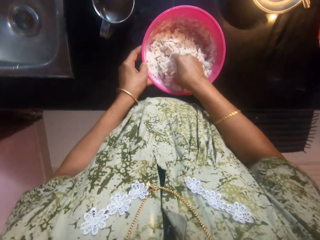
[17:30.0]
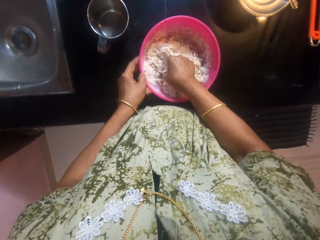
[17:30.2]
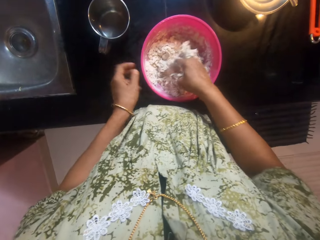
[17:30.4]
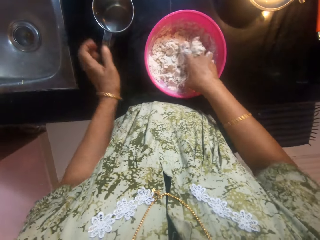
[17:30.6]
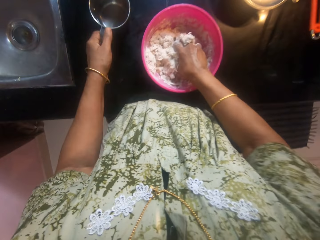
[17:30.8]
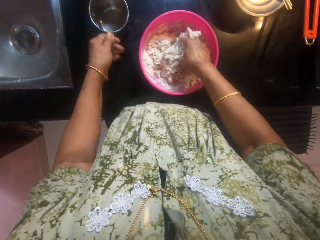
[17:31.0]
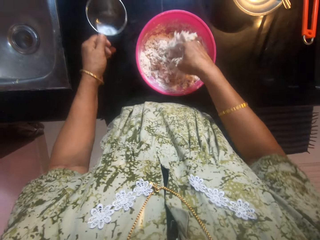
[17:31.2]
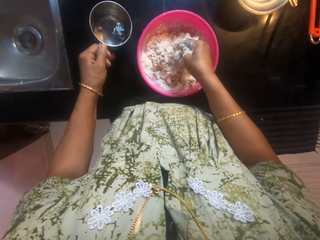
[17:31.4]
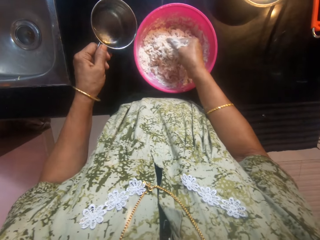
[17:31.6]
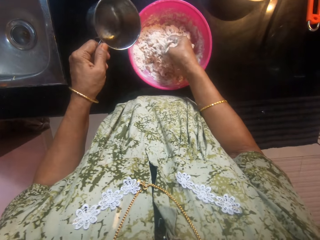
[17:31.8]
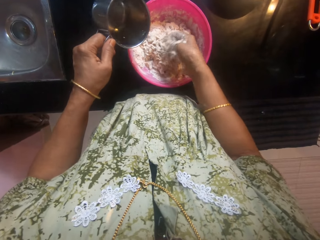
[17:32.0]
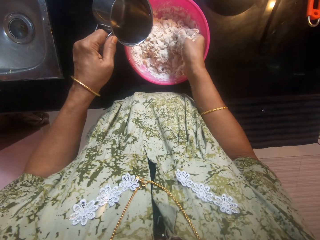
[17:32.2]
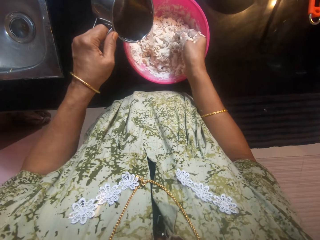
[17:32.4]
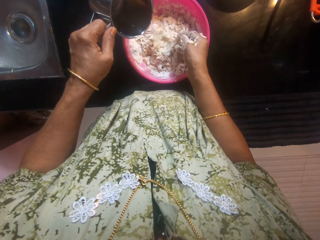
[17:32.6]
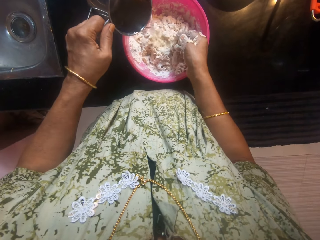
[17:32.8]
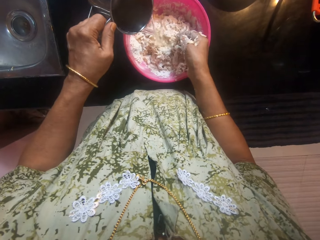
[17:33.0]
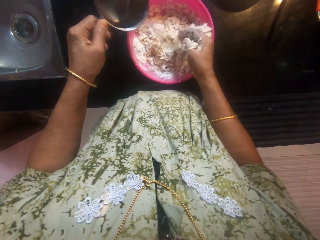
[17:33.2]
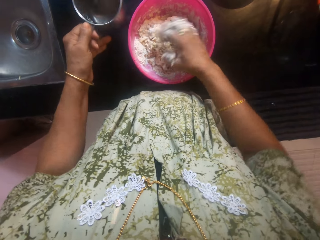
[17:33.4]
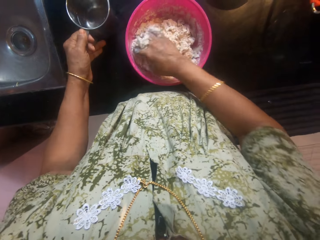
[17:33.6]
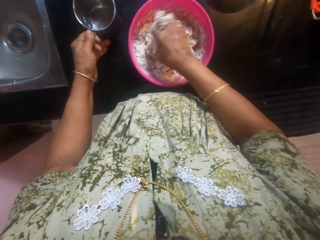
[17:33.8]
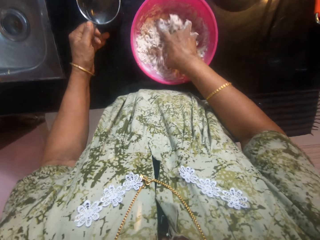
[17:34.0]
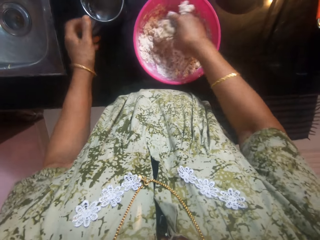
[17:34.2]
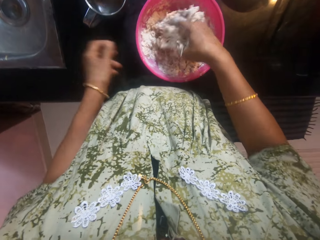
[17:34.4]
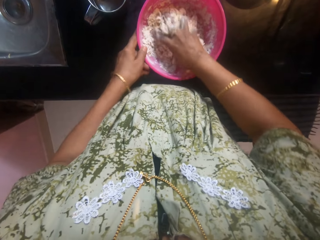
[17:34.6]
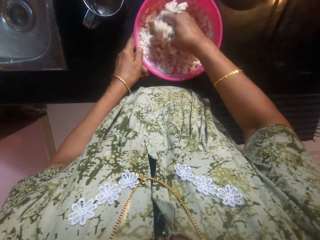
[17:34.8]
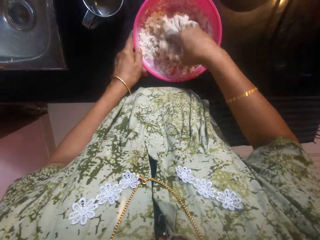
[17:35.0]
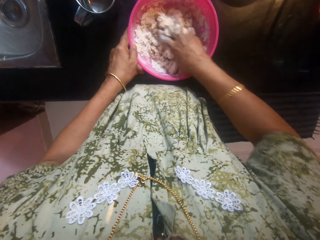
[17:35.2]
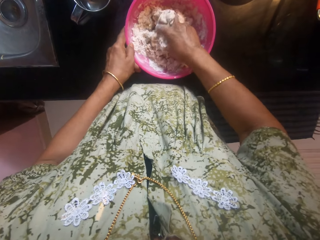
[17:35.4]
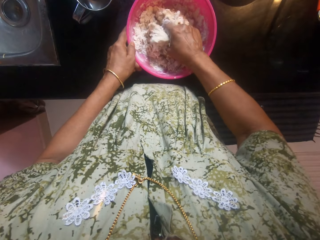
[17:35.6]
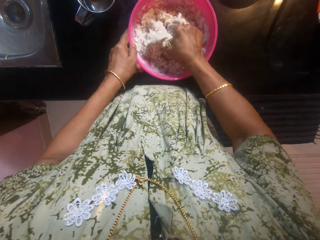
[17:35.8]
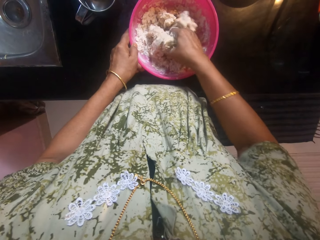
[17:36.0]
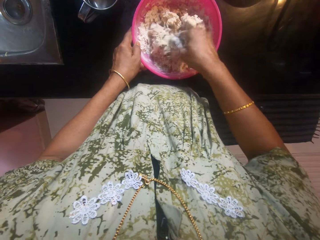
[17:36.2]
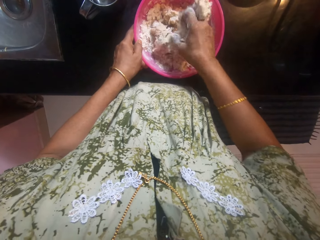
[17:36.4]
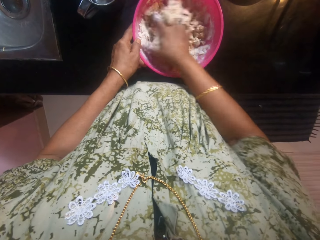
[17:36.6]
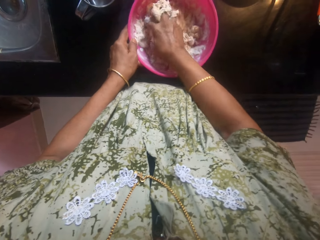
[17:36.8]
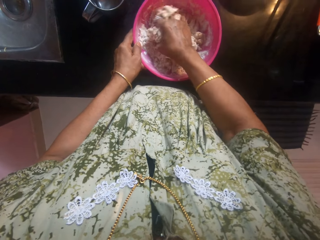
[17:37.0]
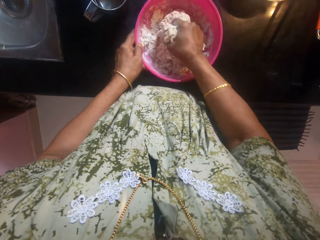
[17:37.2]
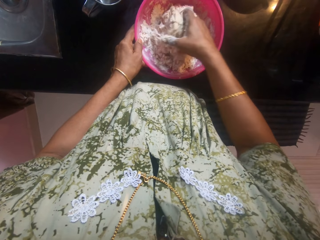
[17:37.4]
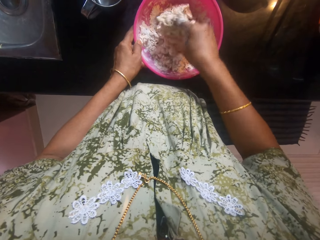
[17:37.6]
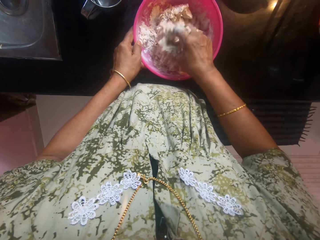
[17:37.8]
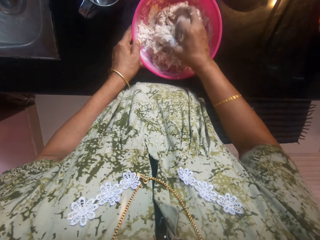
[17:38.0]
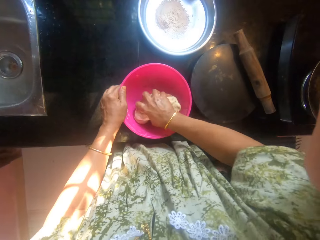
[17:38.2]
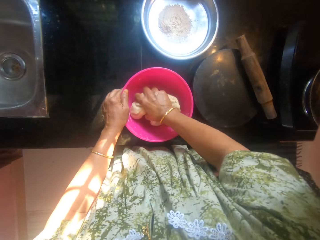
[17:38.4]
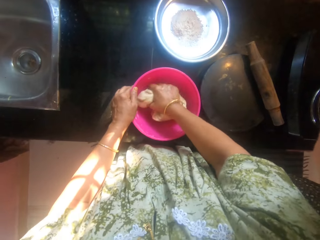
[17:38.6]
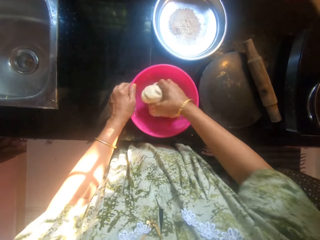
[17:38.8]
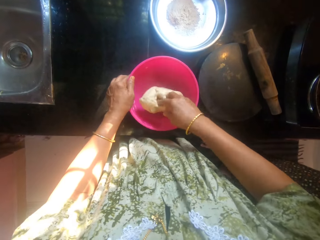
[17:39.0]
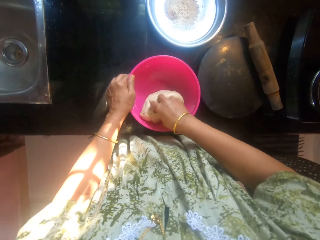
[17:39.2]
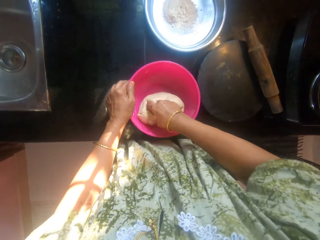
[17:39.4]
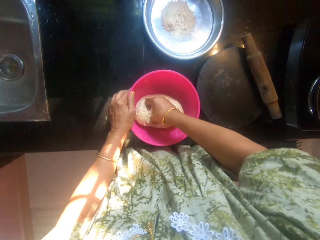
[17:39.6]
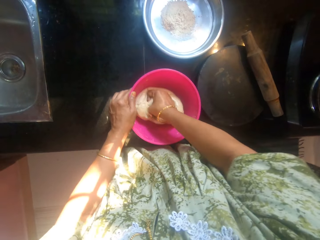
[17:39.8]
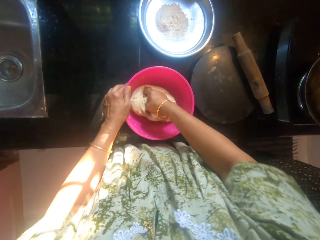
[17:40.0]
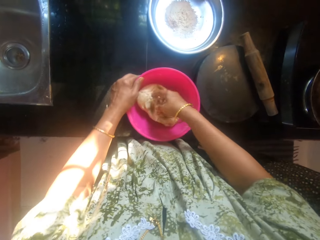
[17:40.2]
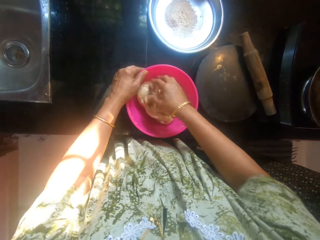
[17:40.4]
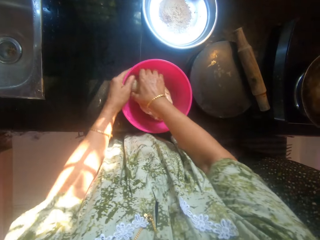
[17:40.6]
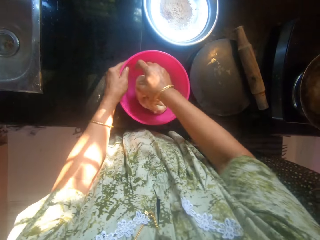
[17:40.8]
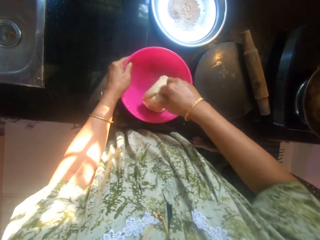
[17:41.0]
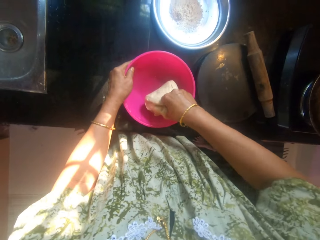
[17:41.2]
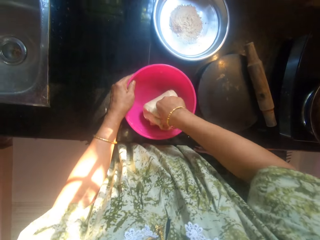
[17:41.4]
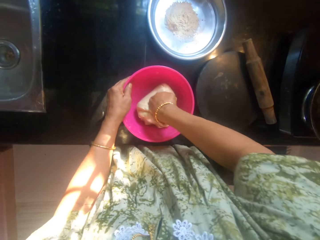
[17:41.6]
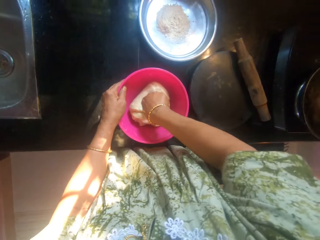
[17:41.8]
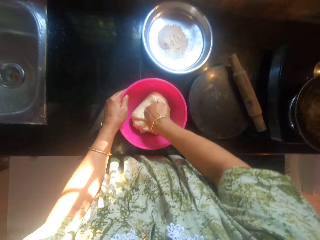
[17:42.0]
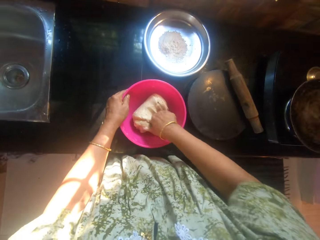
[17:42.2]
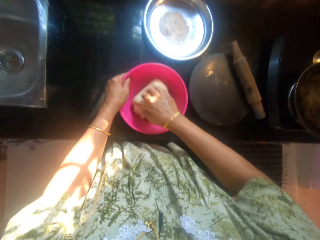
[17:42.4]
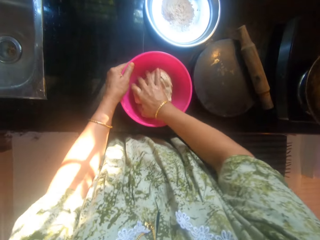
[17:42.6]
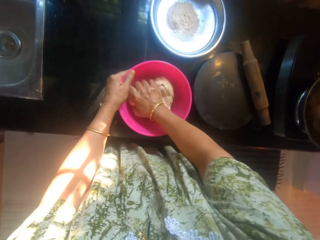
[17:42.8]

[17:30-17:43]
The camera wearer picks up the cup of water from the table. She pours water from the cup inside the bowl. She stirs the flour in the bowl with her hands. She kneads dough with her hands in the bowl.

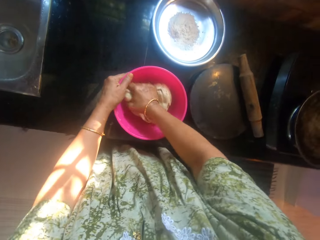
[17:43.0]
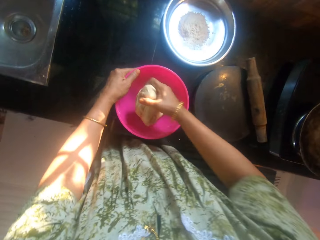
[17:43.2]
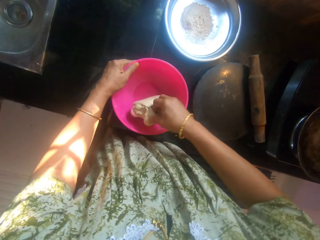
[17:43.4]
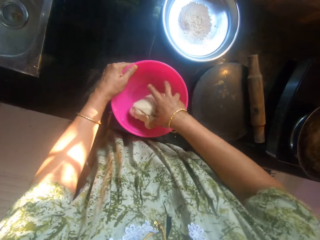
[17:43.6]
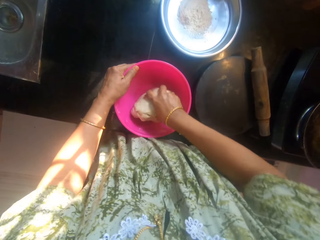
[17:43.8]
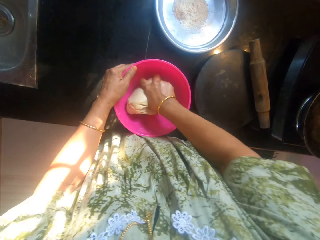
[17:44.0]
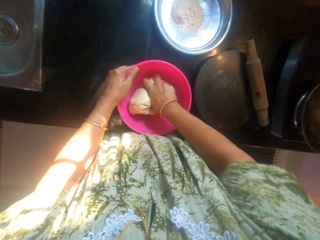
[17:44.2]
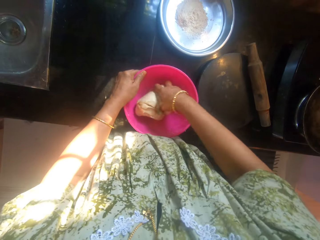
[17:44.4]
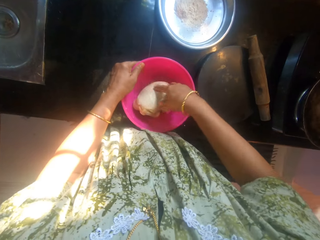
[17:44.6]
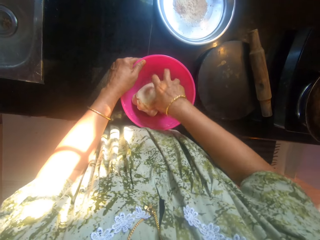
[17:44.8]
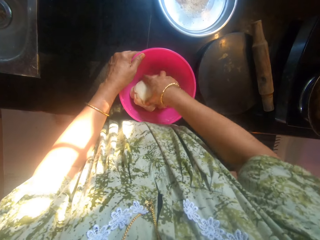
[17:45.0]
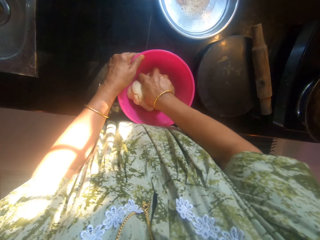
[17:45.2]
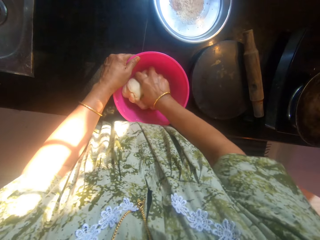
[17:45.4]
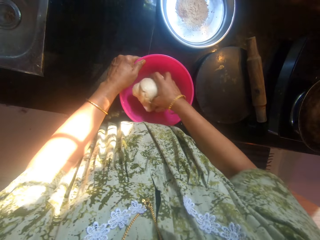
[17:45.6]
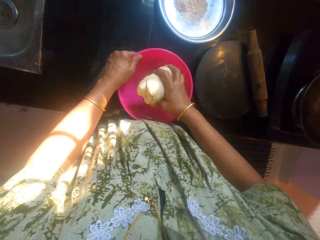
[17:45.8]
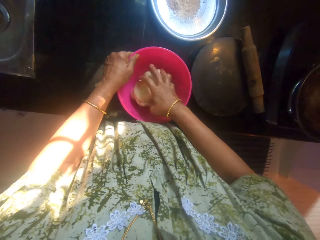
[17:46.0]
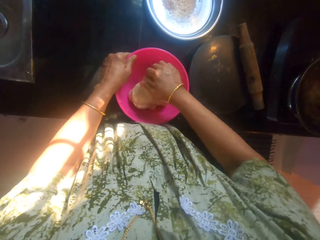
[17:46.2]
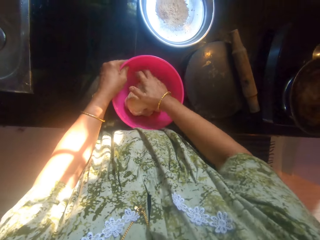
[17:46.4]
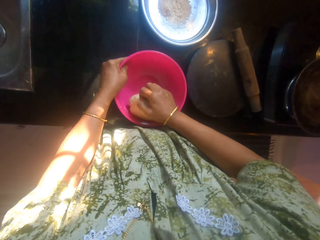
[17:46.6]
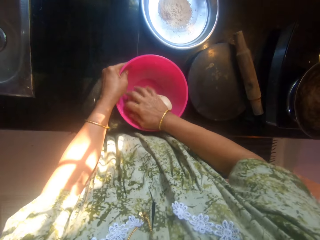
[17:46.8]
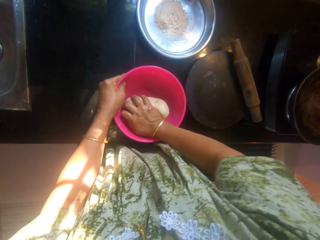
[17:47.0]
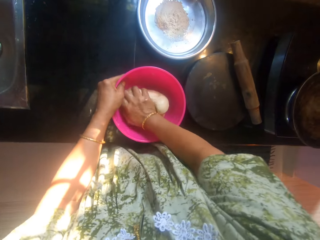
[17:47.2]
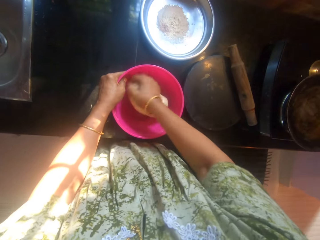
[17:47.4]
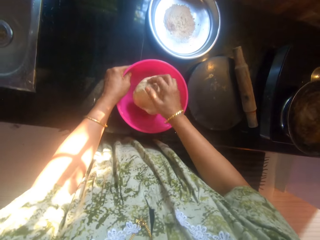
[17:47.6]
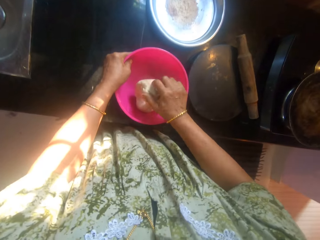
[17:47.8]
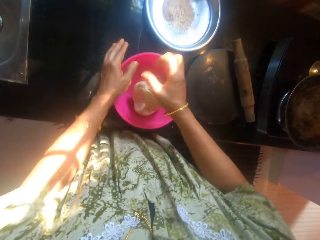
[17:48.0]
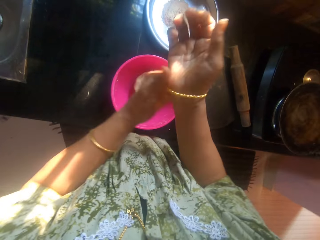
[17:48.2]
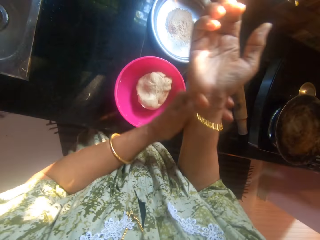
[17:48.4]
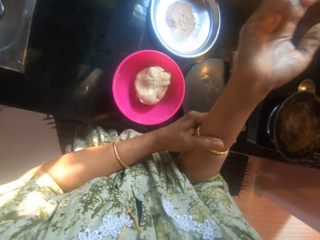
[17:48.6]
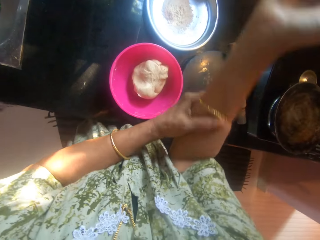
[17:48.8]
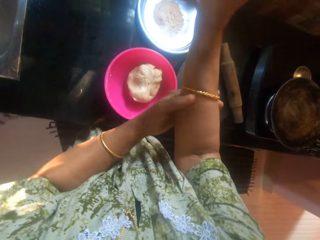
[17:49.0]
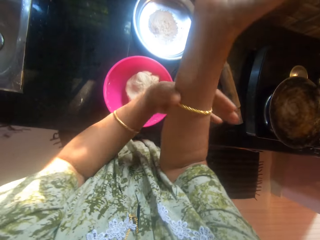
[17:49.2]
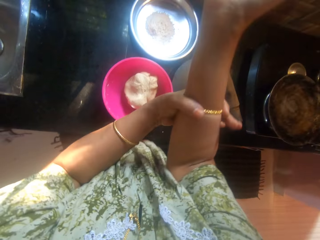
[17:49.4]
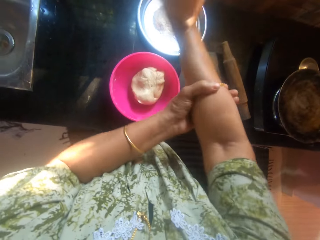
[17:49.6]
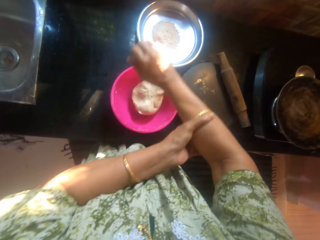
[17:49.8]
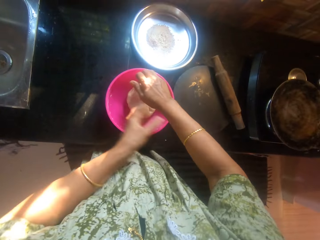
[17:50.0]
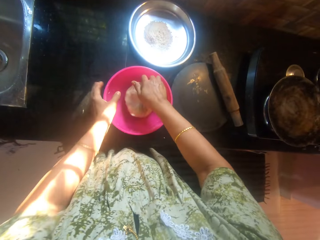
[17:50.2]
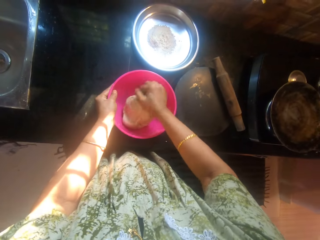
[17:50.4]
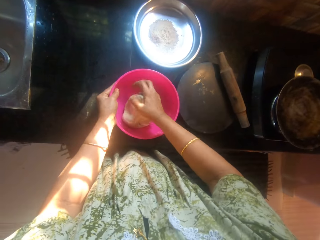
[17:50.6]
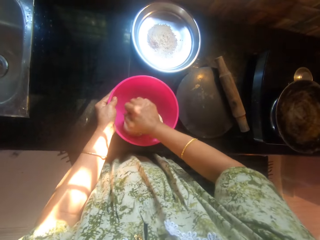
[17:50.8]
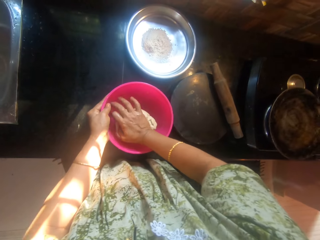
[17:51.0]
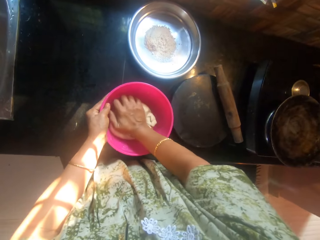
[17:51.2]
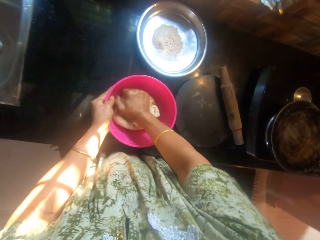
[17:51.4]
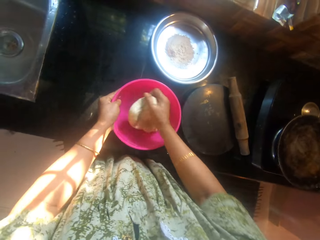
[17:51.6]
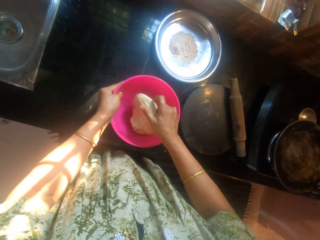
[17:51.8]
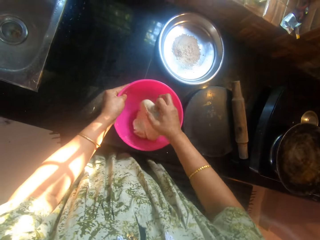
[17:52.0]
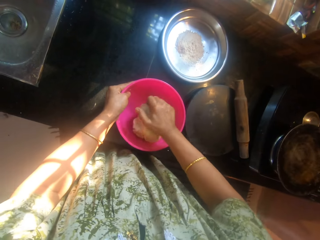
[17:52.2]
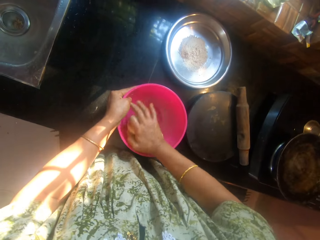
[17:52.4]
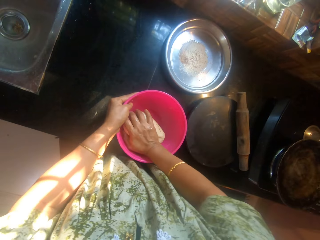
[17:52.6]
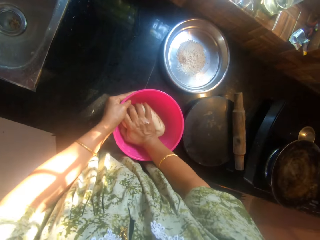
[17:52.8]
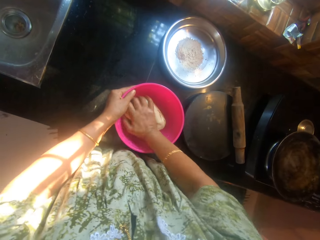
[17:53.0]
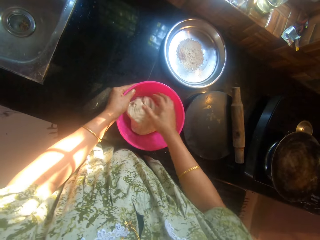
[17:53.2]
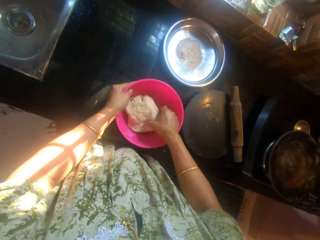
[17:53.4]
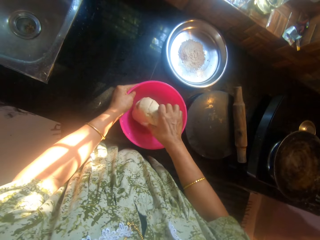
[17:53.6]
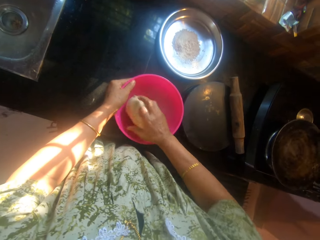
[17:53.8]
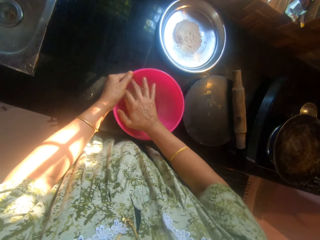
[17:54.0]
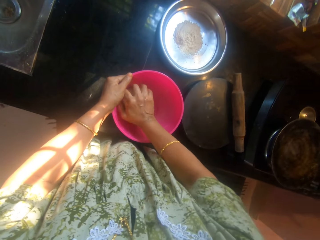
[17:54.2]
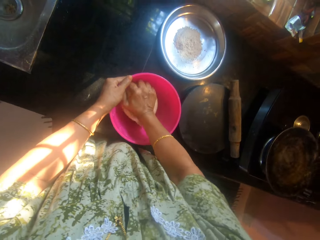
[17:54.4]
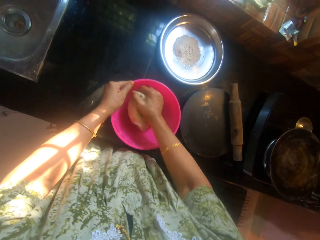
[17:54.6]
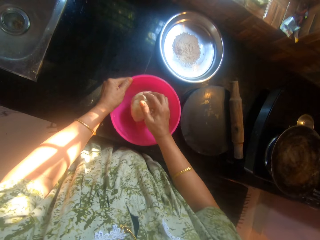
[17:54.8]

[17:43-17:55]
The camera wearer adjusts the bangle on her hand. She kneads the dough with her hands in the bowl.
